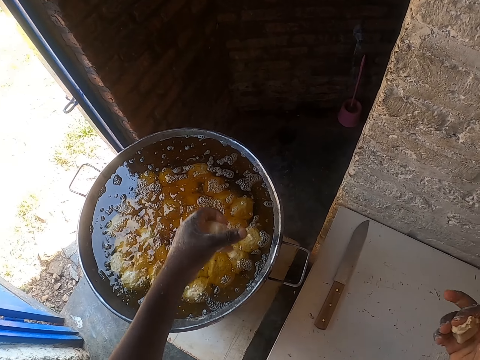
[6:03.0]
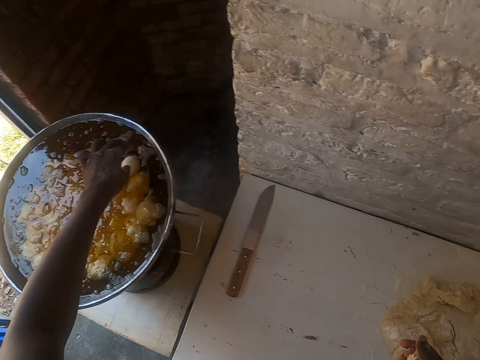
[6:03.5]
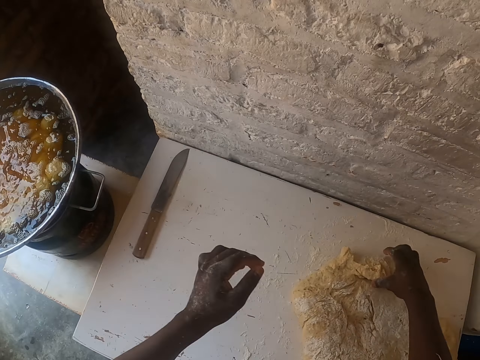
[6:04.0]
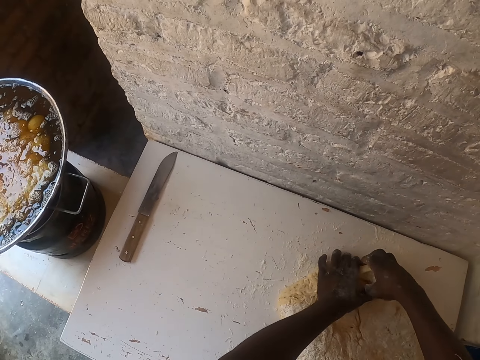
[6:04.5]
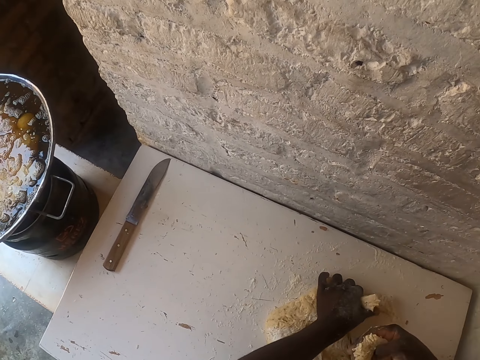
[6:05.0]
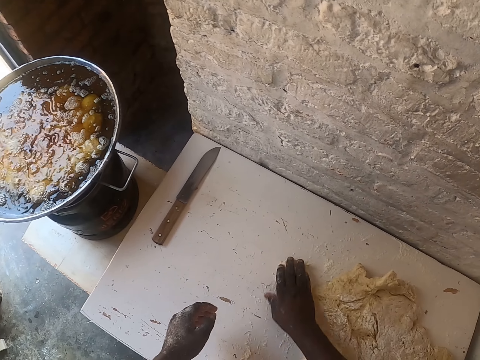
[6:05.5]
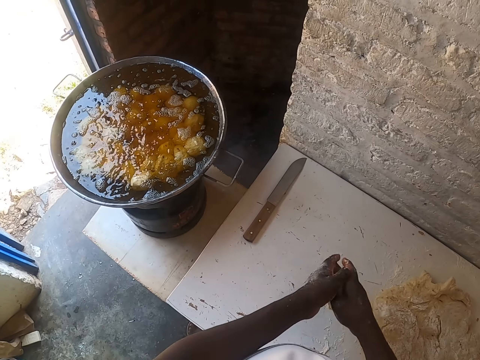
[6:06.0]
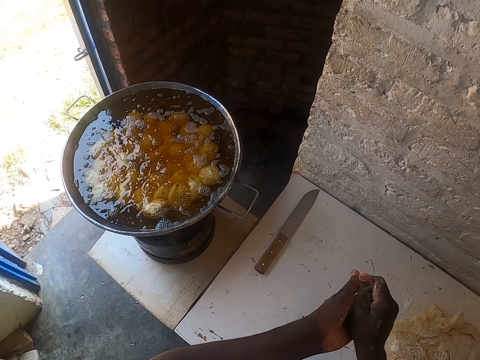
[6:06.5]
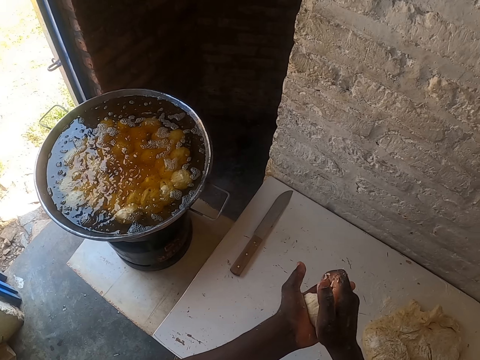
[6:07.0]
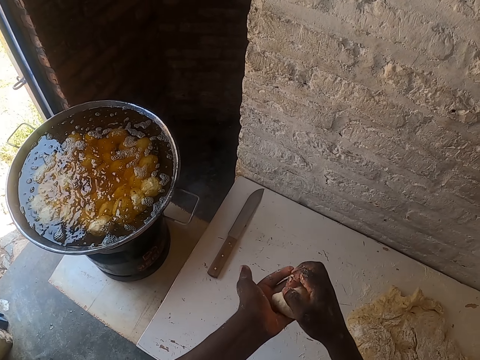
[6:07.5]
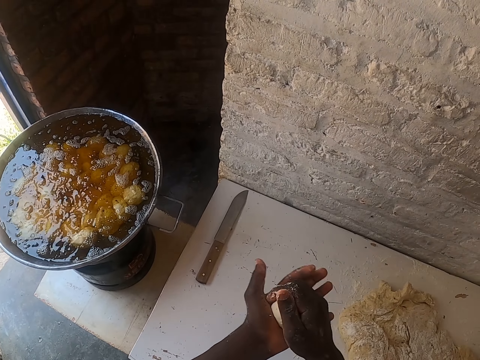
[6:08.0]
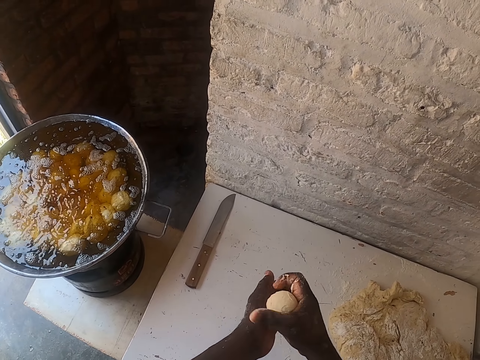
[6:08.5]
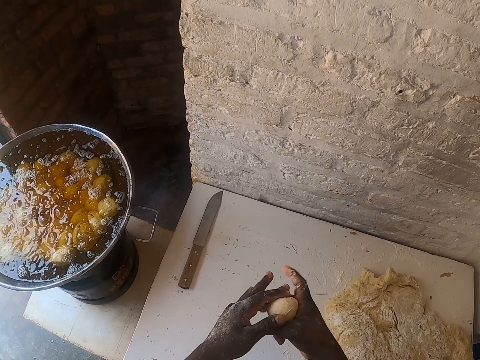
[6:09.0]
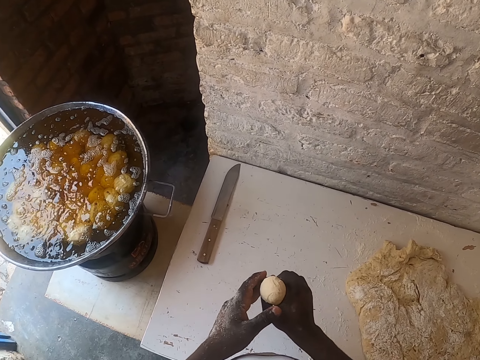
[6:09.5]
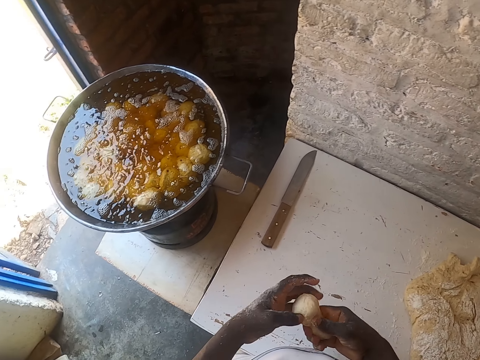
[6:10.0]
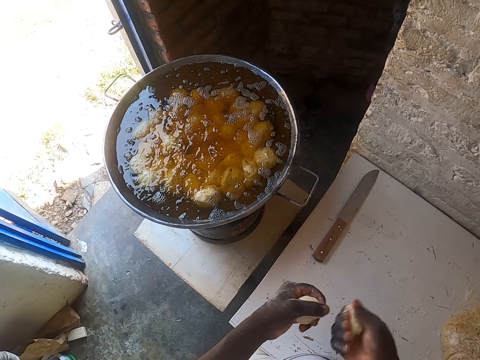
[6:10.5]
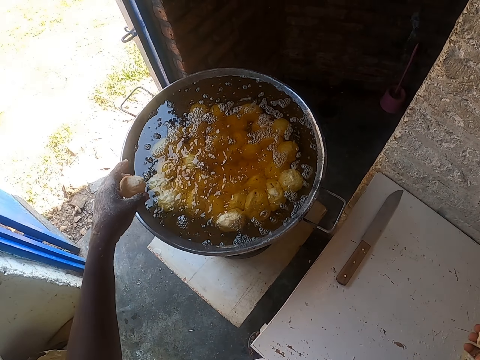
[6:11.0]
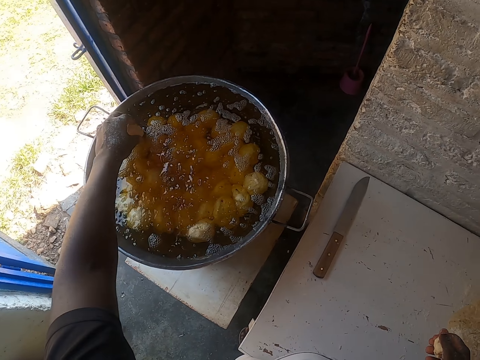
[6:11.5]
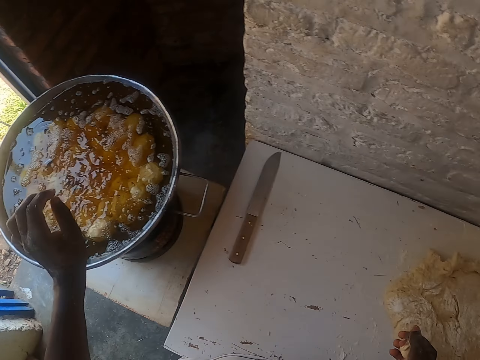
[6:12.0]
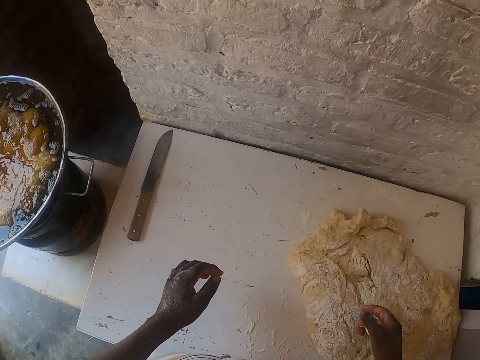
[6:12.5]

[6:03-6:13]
The camera wearer puts the rolled dough on the large frying pan. They cut the dough on the table. They squeeze the dough on the hands. They roll the dough with their hands. They cut the dough with both hands. They put the rolled dough on the large frying pan.

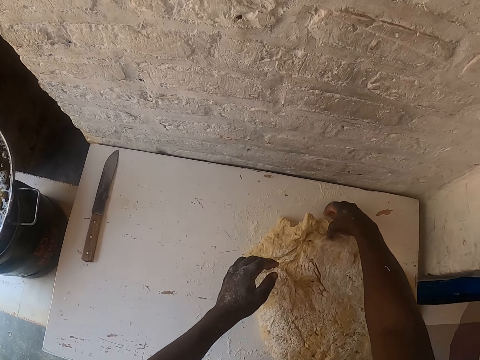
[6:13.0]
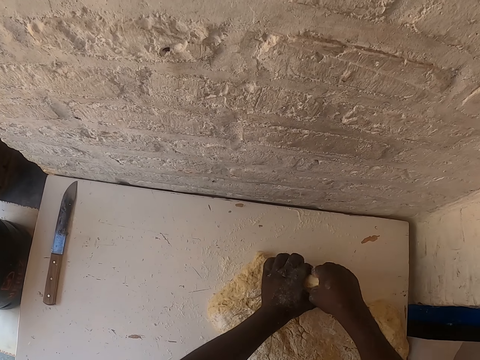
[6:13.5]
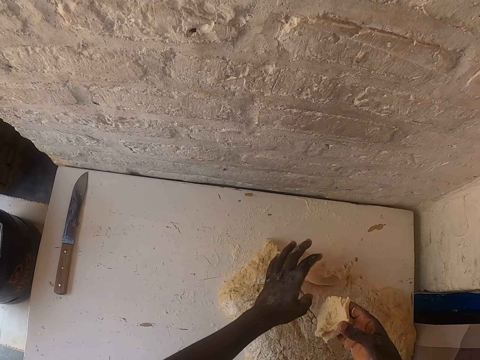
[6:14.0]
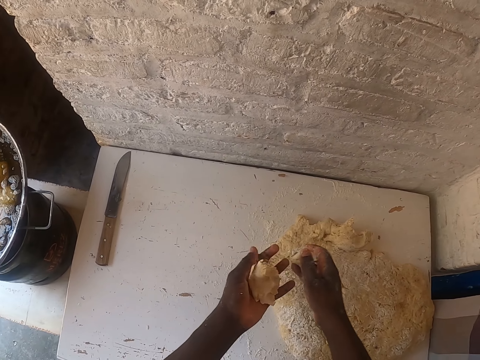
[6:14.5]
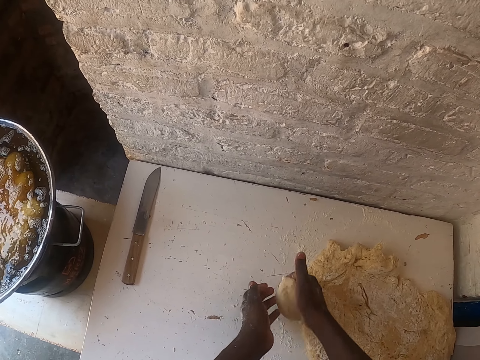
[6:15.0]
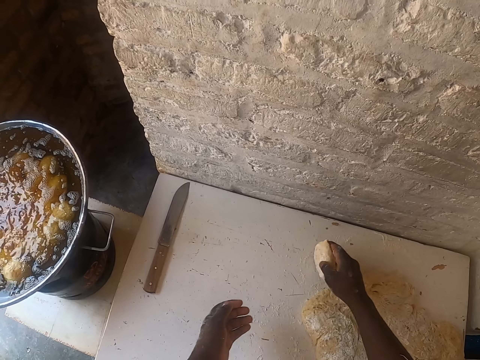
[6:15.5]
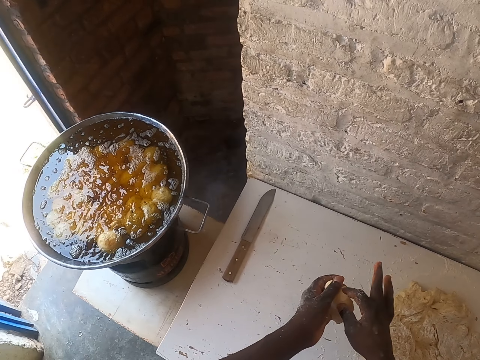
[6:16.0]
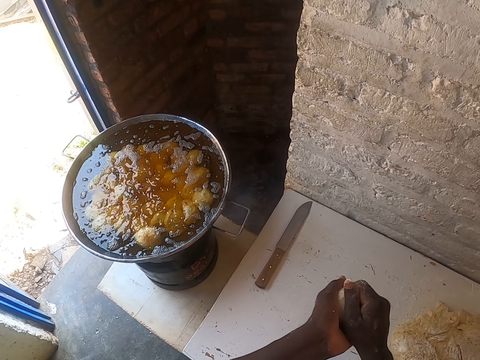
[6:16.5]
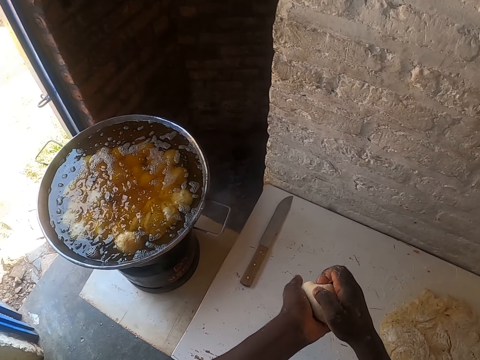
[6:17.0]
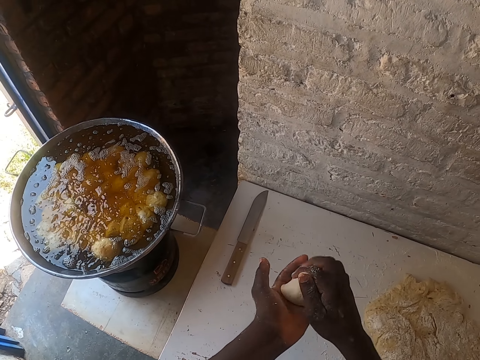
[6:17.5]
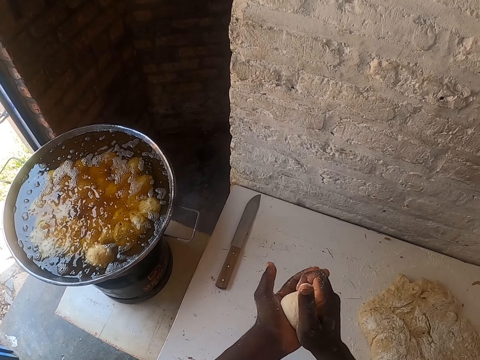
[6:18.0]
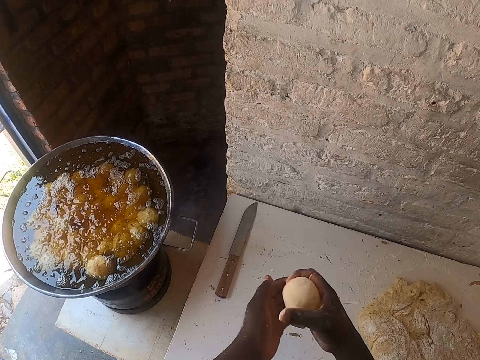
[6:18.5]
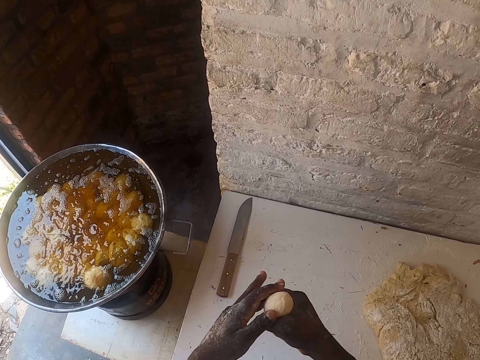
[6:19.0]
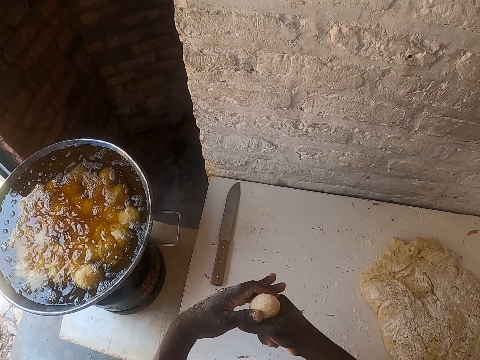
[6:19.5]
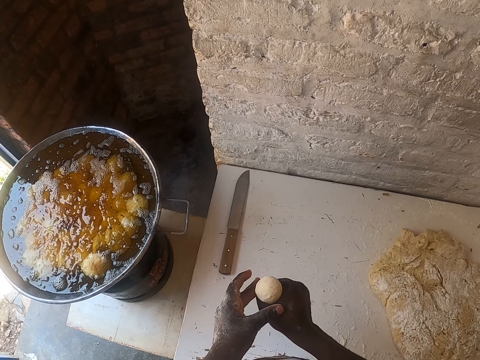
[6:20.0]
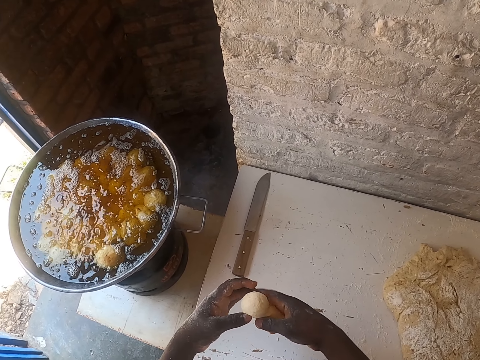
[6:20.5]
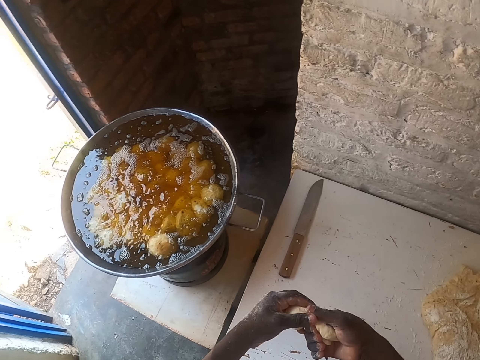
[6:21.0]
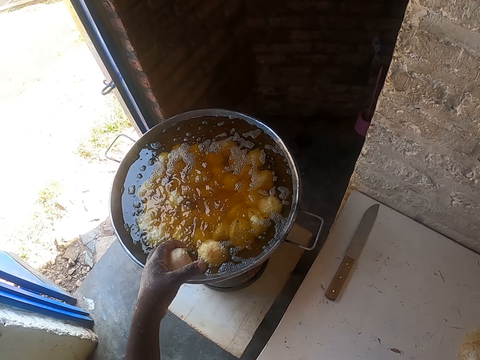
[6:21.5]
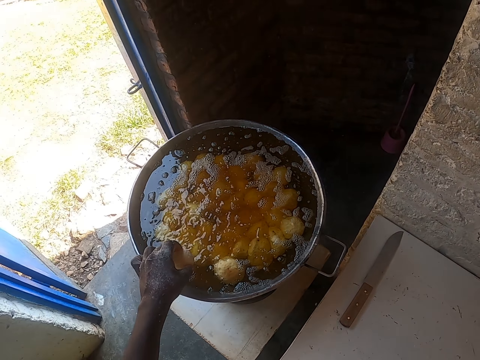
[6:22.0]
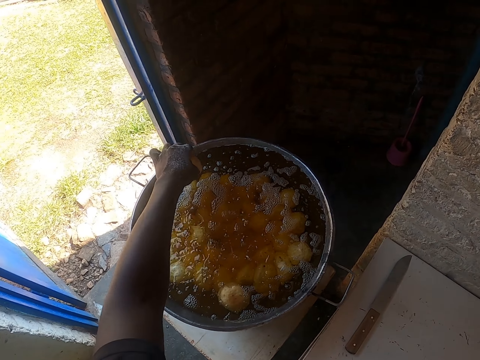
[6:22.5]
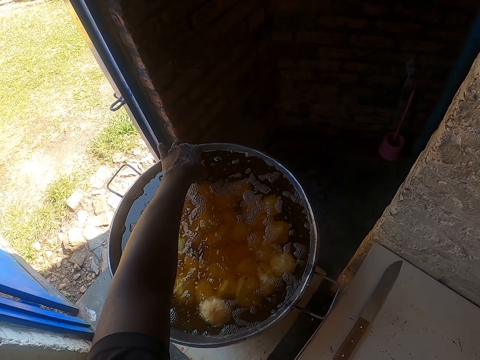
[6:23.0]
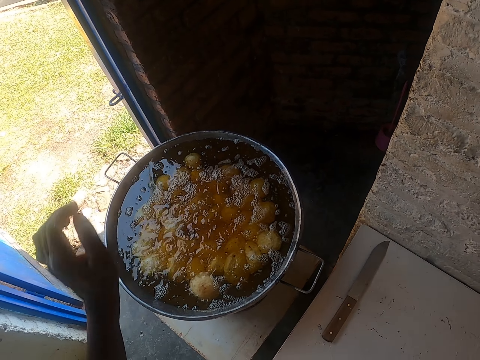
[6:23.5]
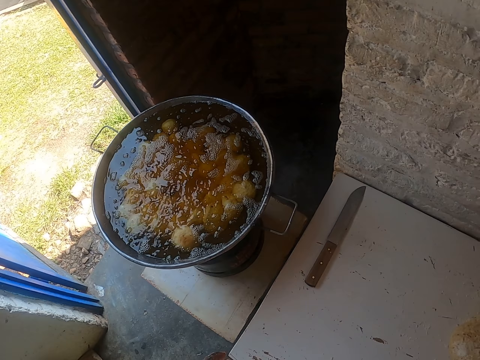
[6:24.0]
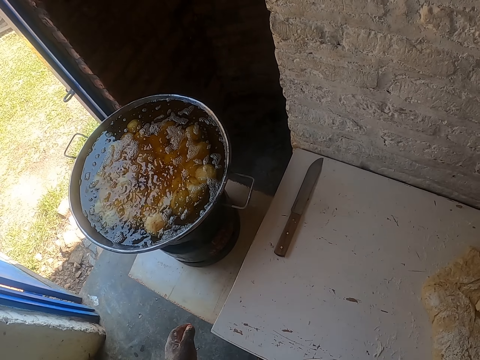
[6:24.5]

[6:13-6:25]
The camera wearer cuts the dough on the table with their hands. They put the rolled dough in the frying pan. They squeeze the dough on the hands. They roll the dough with their hands. They cut the dough with both hands. They put the rolled dough on the large frying pan.
